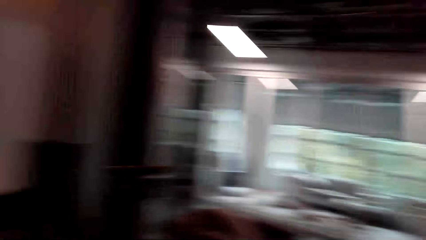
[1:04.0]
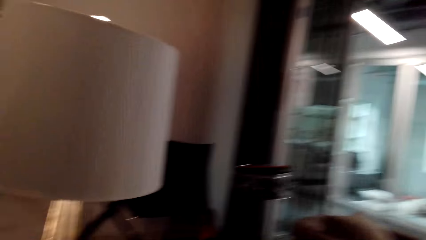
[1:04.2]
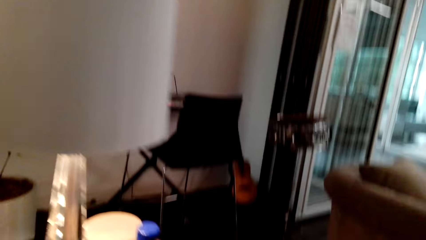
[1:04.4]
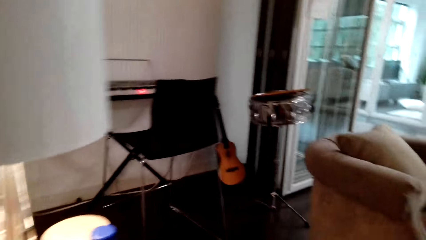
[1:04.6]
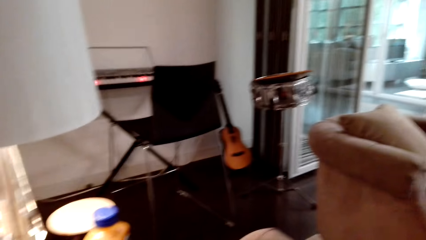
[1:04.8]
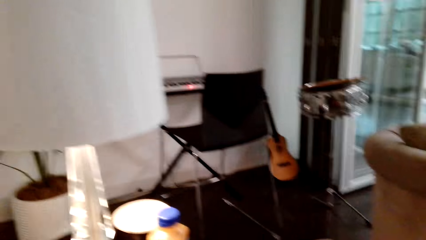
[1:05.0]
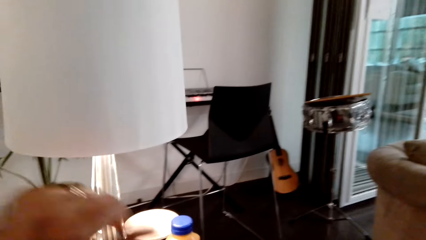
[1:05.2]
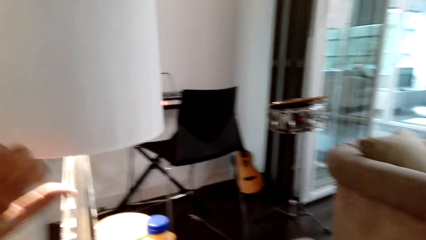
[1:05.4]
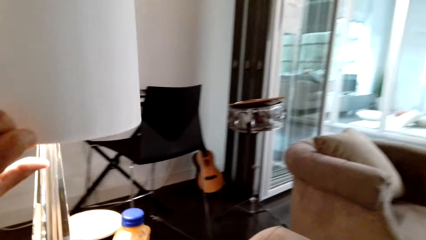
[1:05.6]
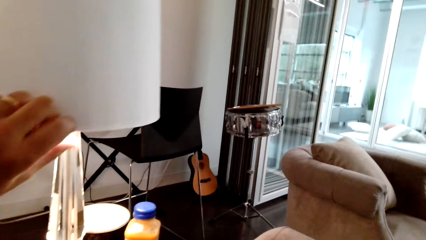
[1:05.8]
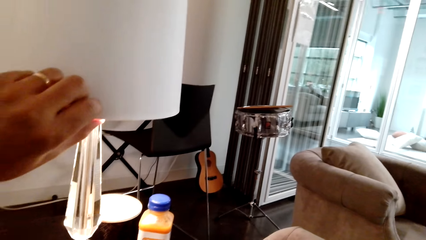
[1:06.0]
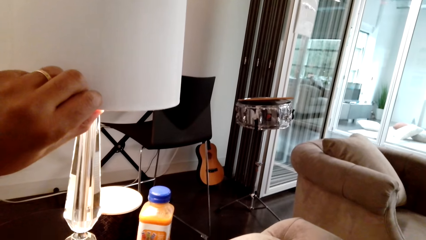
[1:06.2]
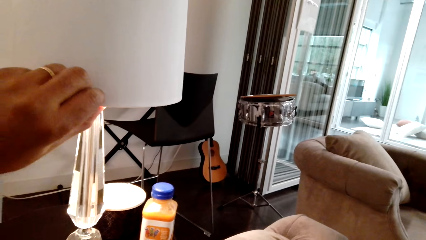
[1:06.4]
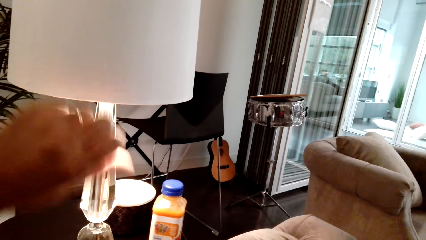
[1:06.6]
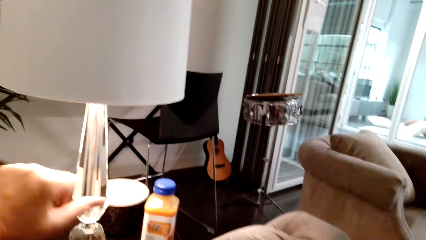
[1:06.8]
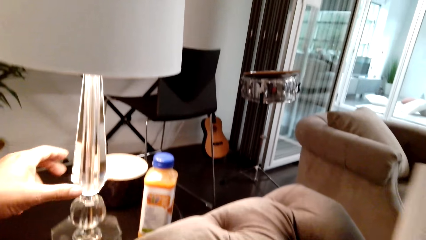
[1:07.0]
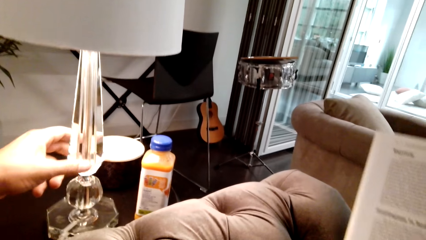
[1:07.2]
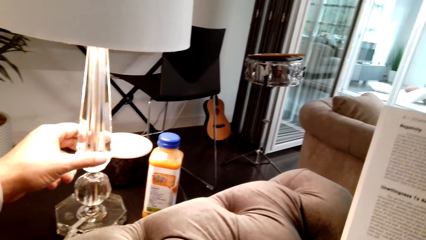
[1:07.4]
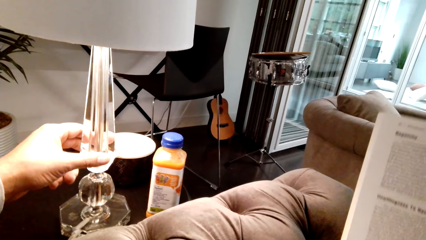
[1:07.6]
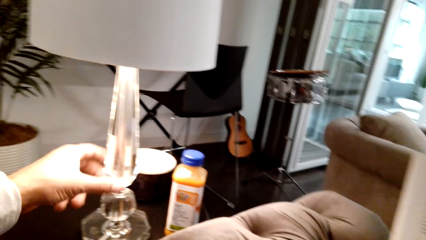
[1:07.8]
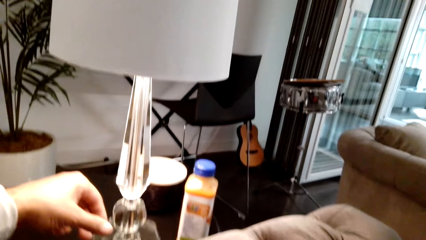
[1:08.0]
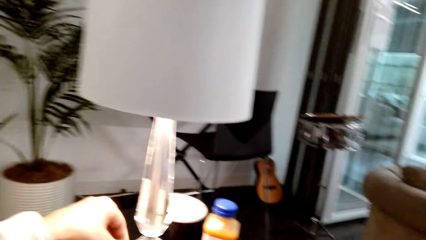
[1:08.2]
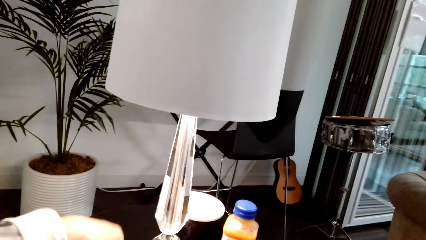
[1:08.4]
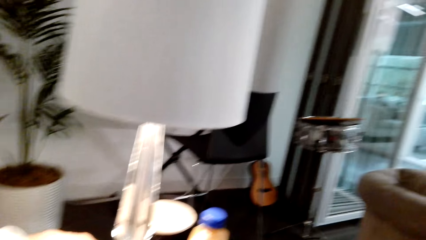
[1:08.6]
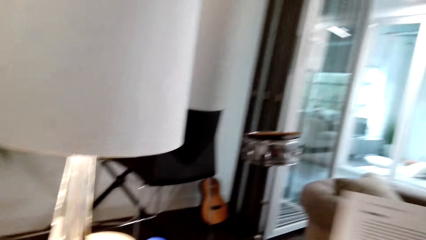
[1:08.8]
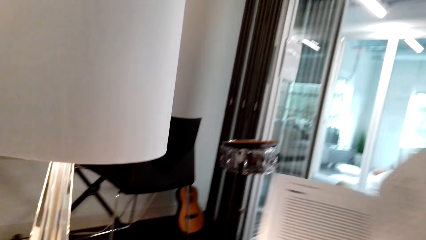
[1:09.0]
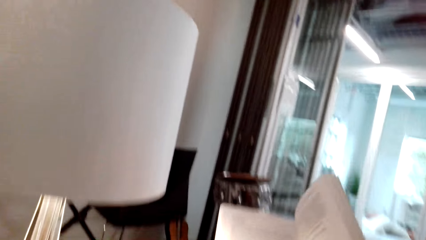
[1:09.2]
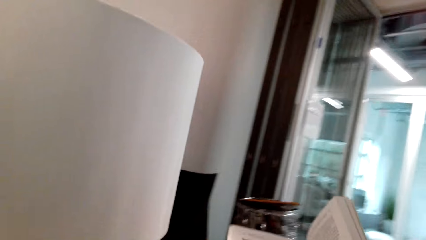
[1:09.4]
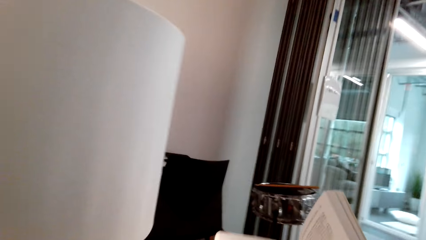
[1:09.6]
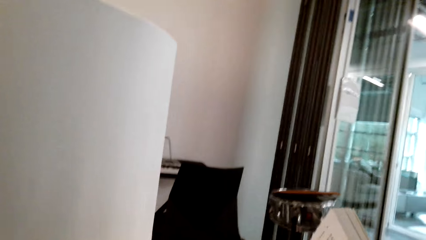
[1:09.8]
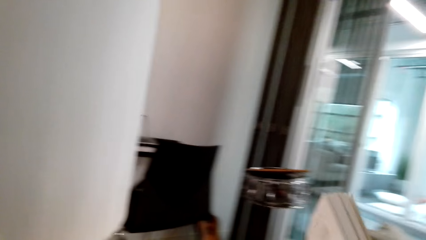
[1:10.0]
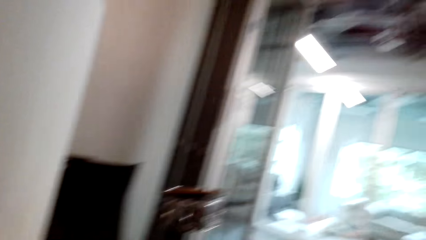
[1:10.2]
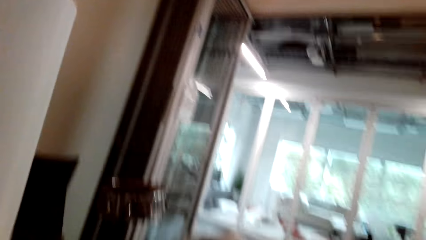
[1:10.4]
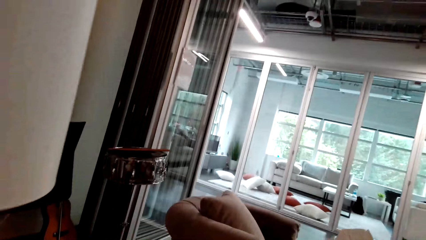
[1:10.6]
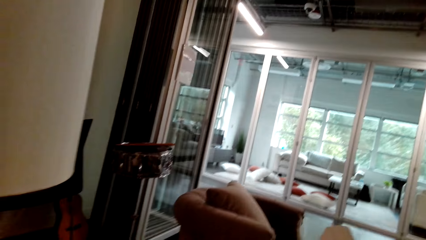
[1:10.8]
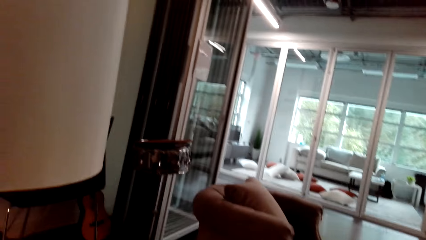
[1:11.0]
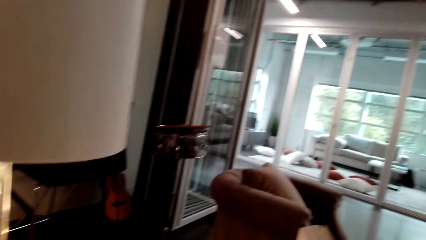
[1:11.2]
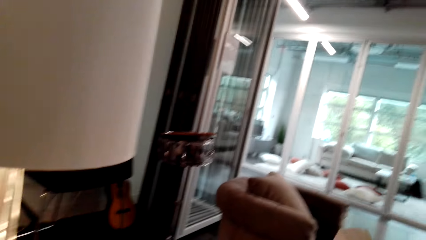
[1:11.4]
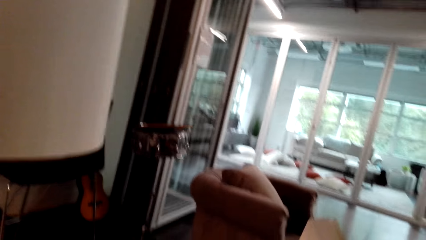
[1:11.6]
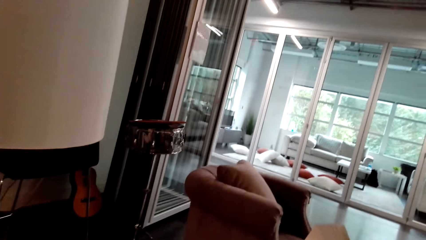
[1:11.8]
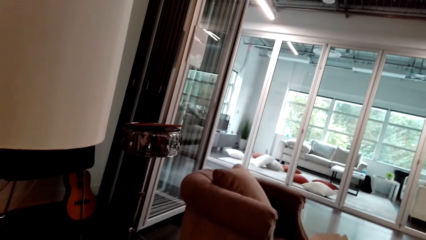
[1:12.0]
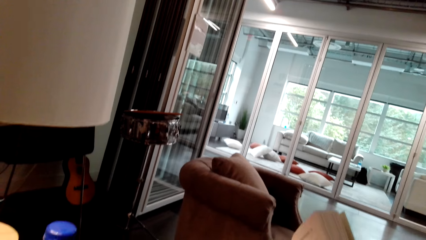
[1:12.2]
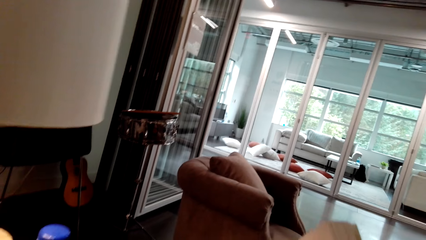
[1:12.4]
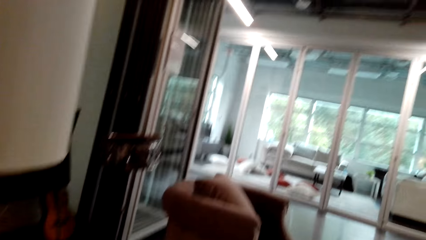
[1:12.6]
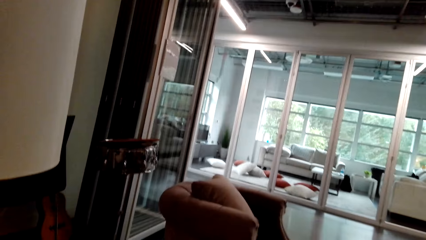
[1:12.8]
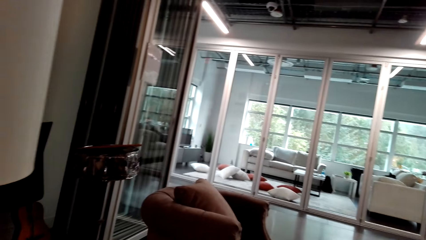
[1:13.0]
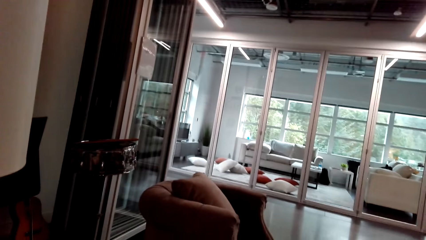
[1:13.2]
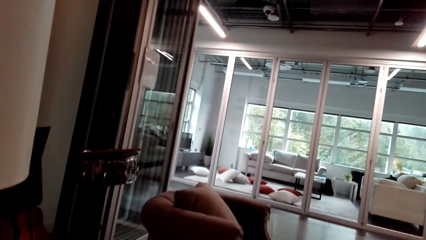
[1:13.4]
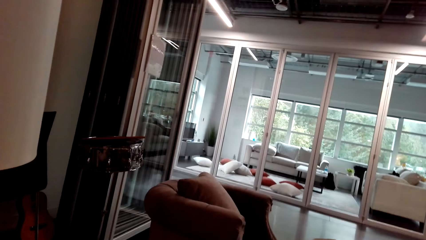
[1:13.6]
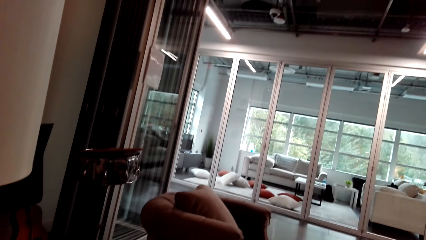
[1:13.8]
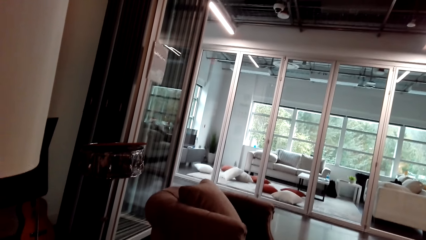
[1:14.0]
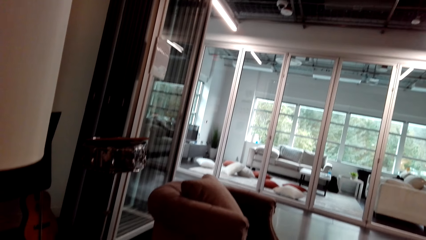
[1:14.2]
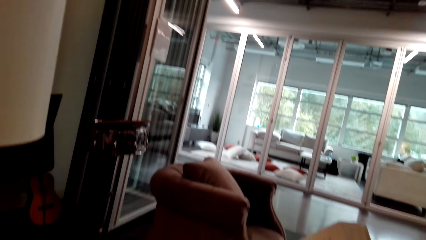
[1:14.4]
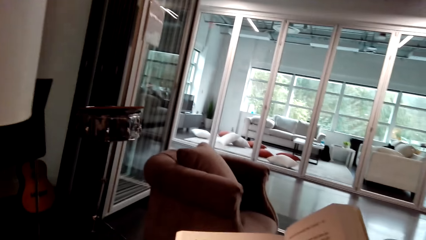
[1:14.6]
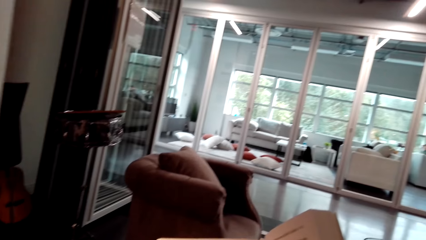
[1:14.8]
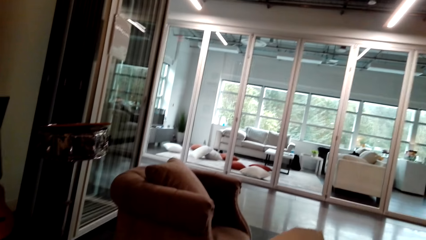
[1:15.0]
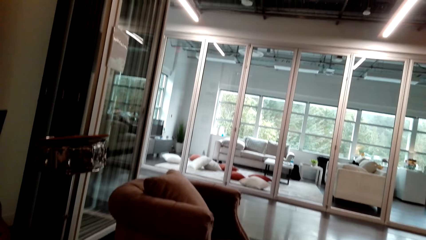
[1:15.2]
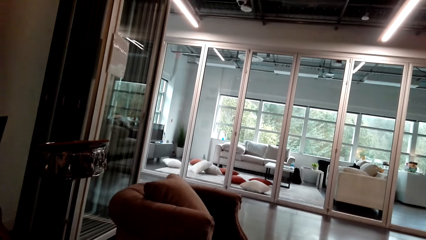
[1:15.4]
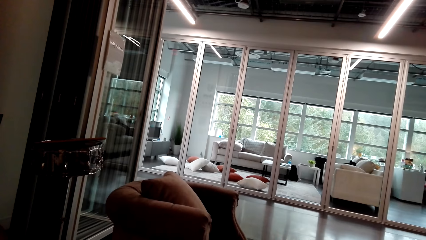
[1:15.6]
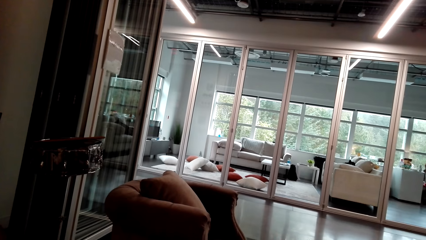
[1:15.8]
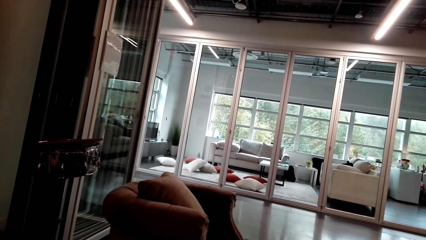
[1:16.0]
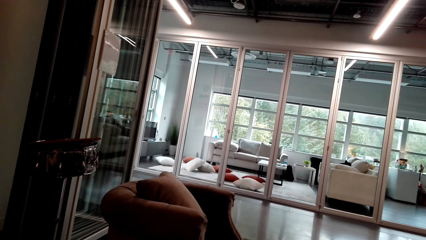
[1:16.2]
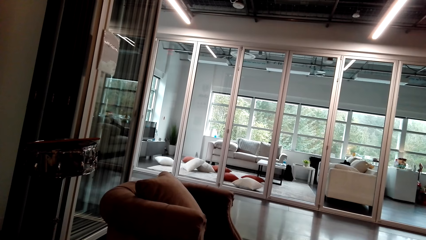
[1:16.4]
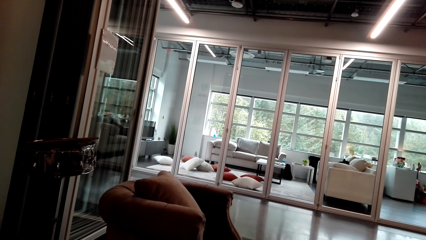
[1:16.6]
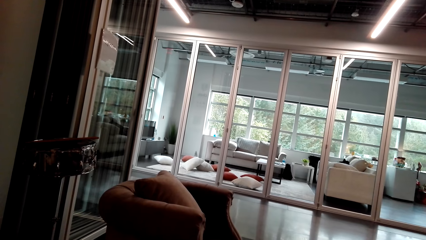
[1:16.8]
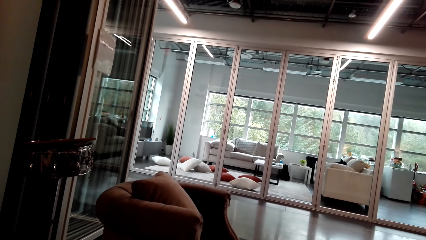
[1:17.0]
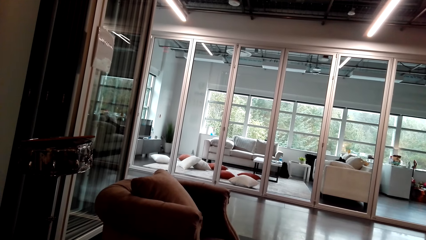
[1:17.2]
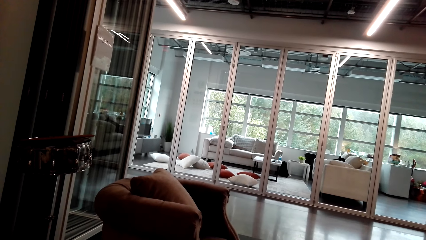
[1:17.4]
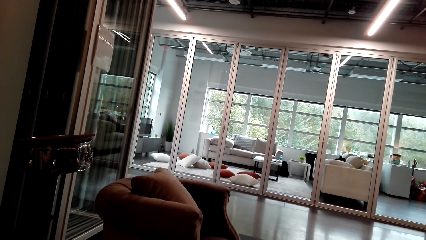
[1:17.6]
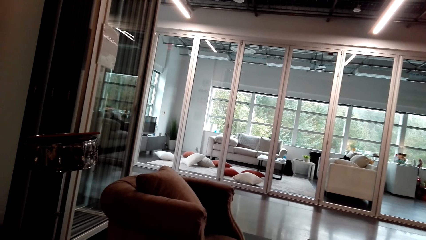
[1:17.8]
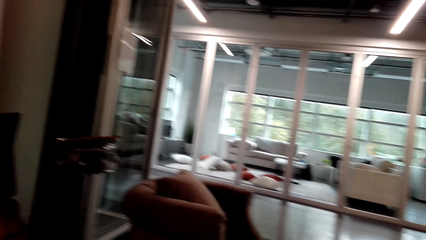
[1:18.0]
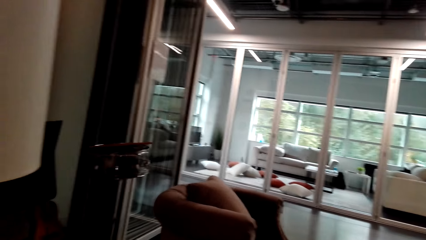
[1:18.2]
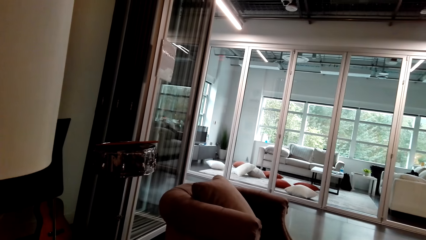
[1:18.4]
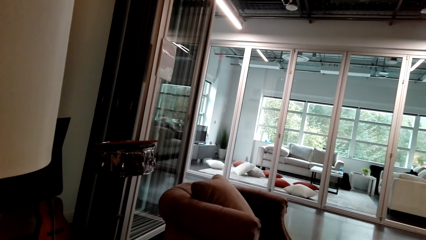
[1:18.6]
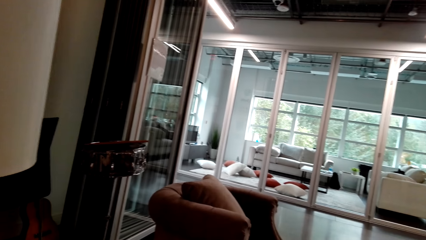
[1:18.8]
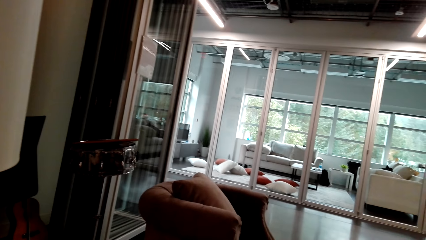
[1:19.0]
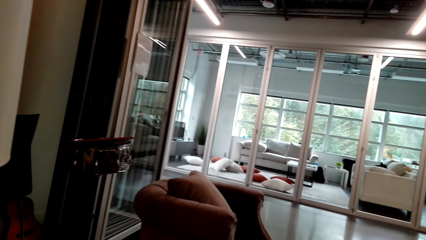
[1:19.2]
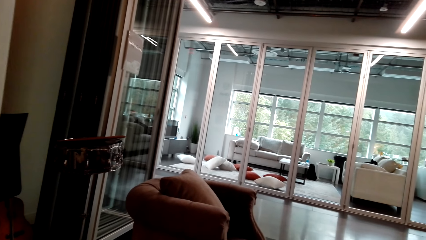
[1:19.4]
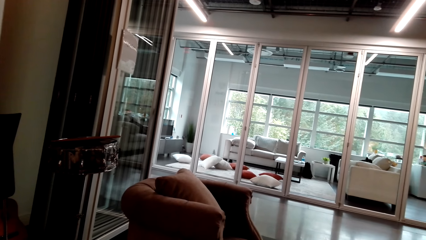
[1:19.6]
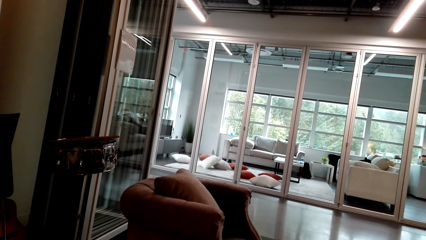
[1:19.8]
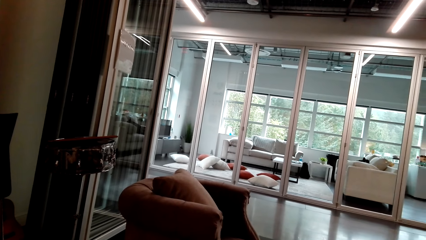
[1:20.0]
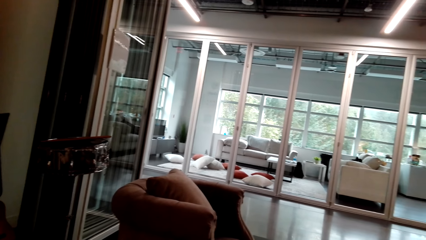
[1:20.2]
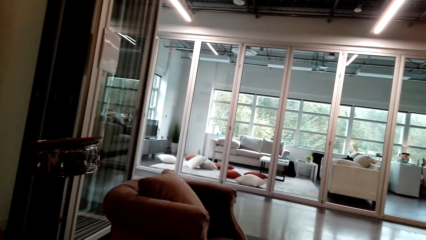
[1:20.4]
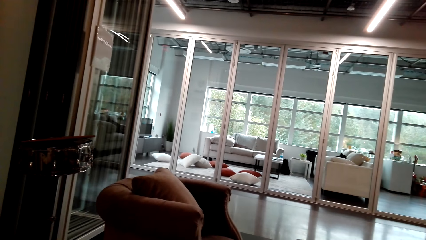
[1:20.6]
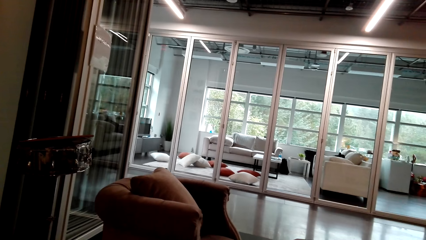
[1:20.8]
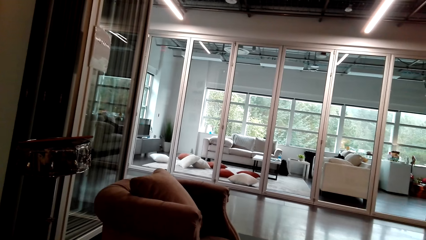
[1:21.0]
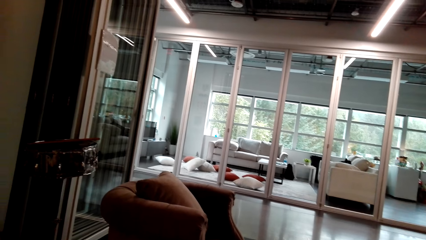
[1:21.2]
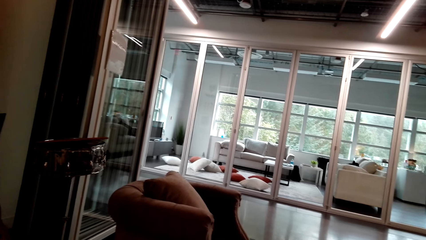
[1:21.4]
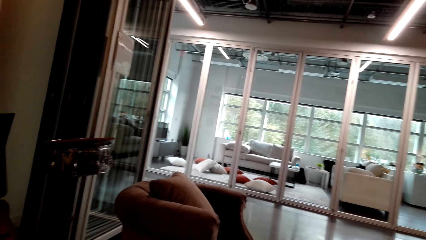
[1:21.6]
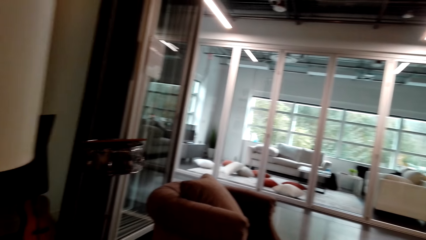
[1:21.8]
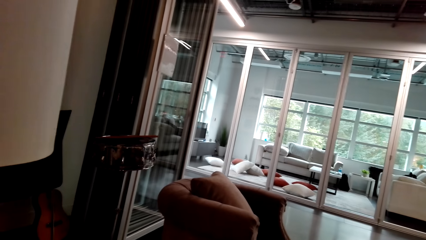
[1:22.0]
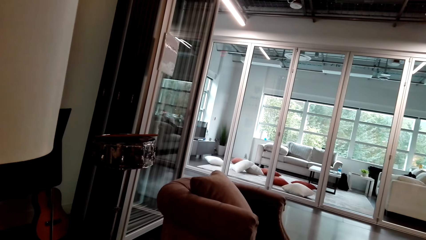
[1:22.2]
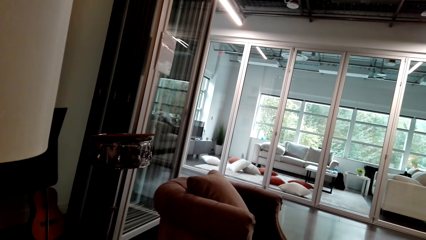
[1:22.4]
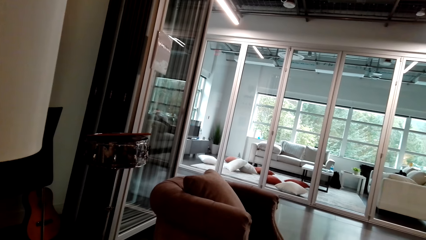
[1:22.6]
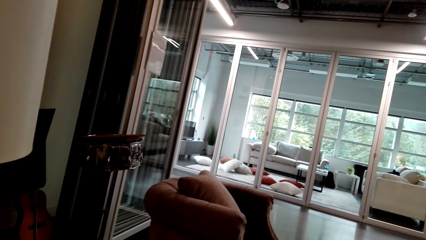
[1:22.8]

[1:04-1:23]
The camera wearer turns around the room. They touch the table lamp. They adjust the table lamp. They lift a book. They flip the book. They read the book. They look around.
